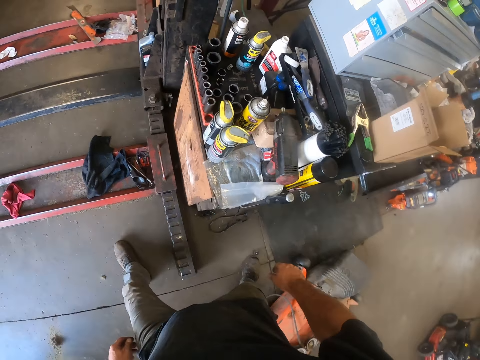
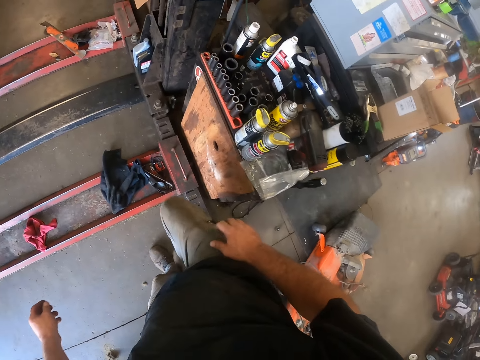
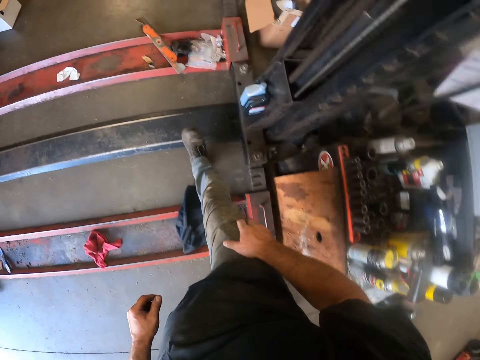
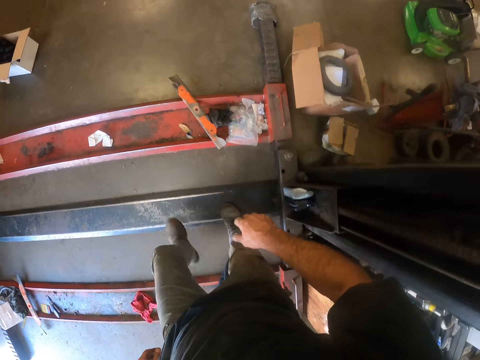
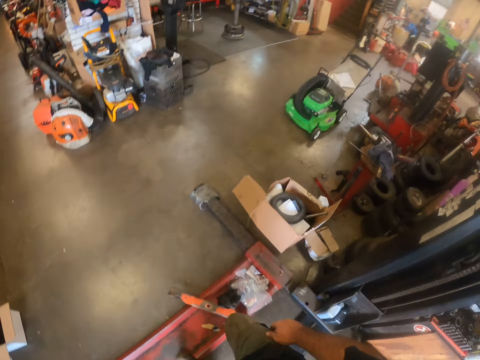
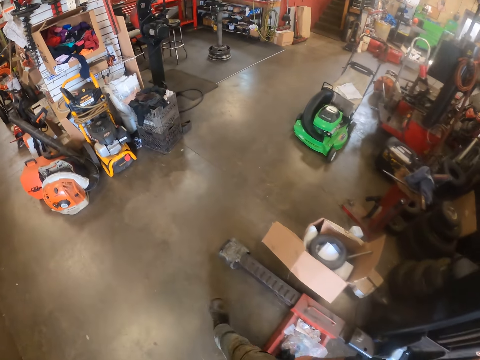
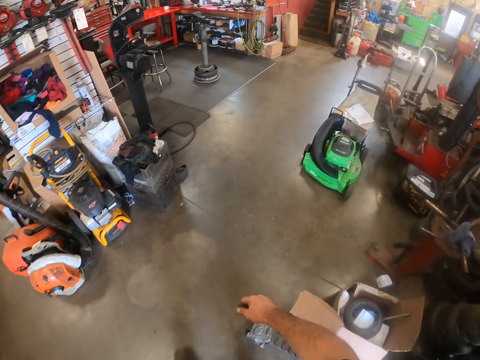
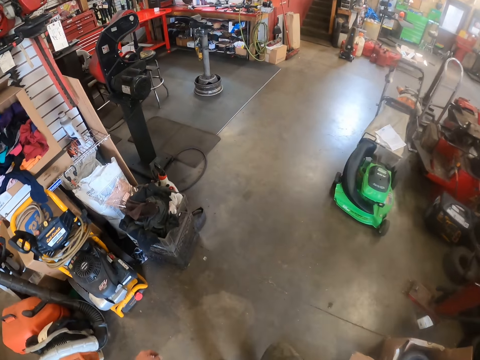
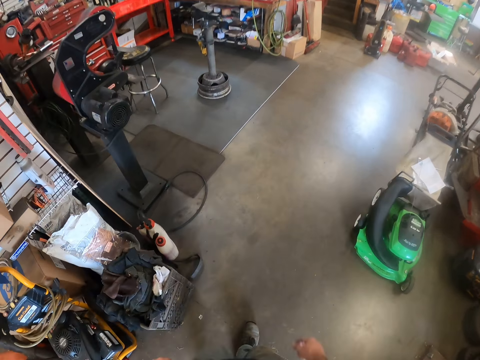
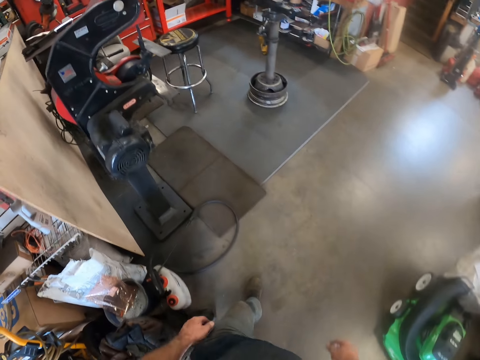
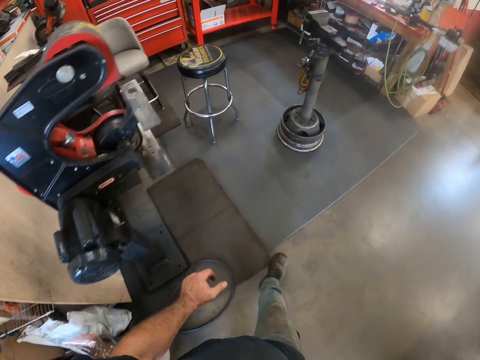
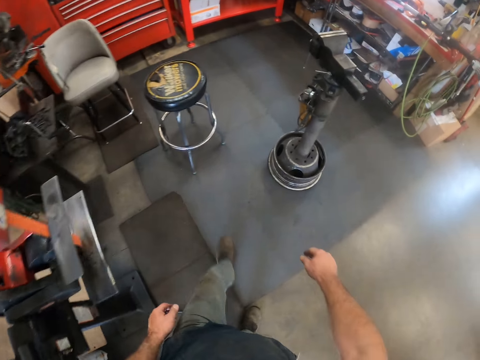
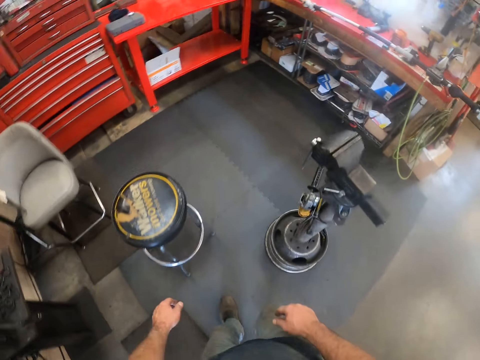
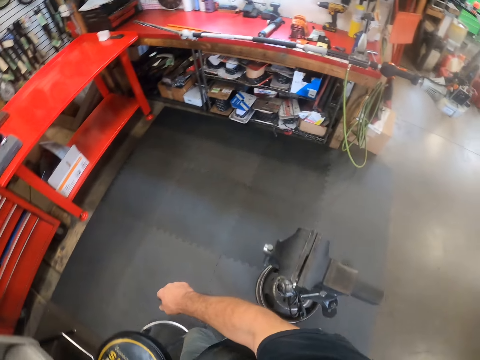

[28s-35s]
The camera wearer walks towards the table by the wall.

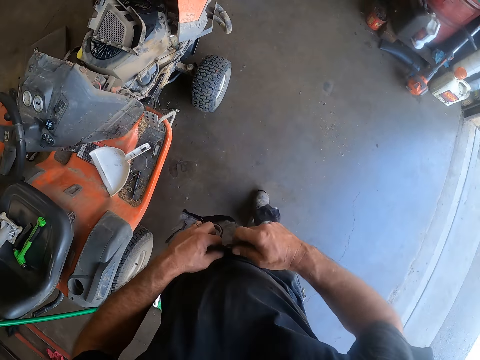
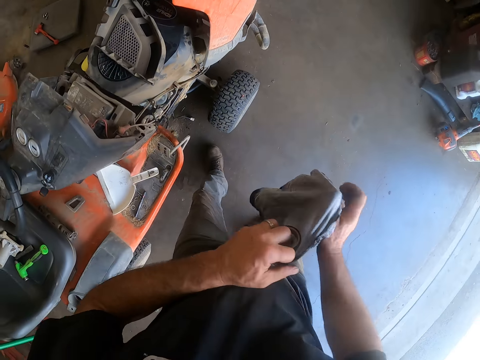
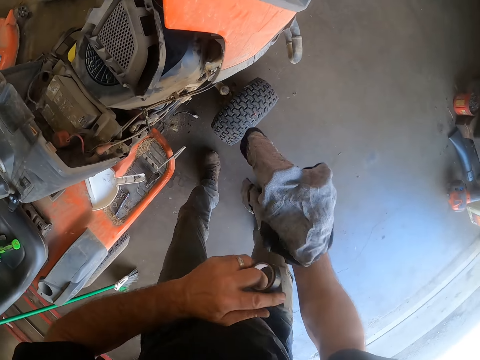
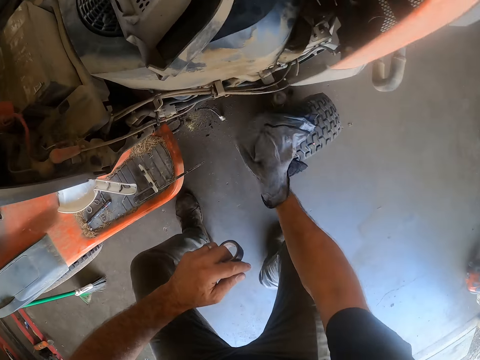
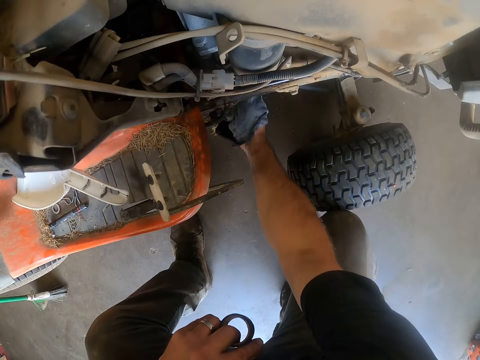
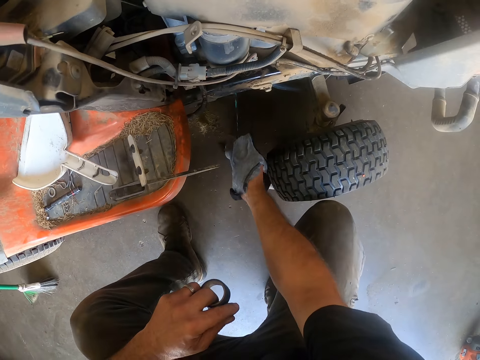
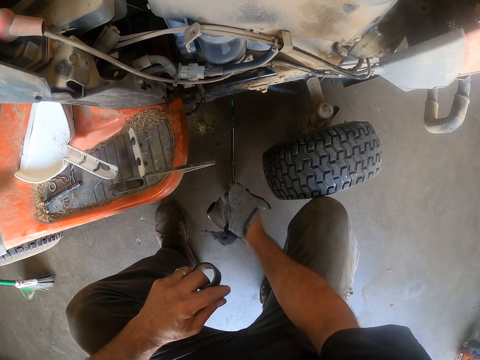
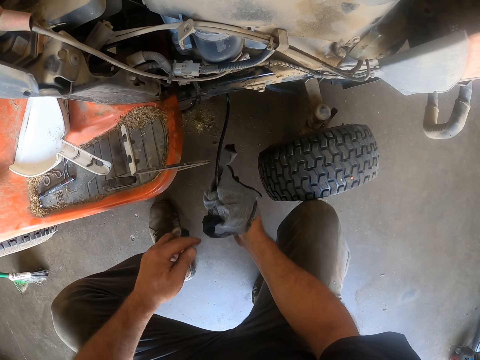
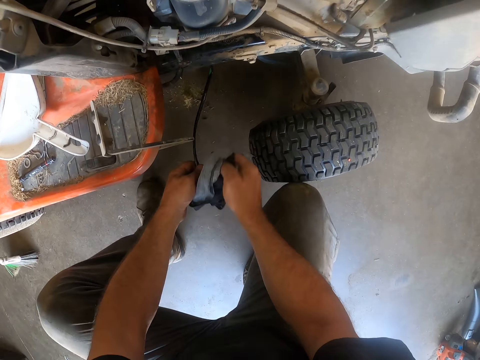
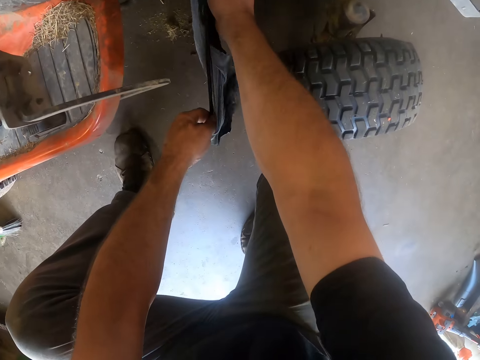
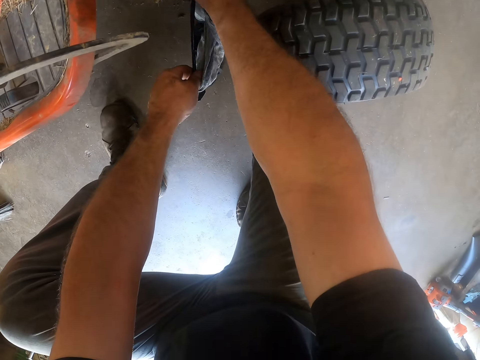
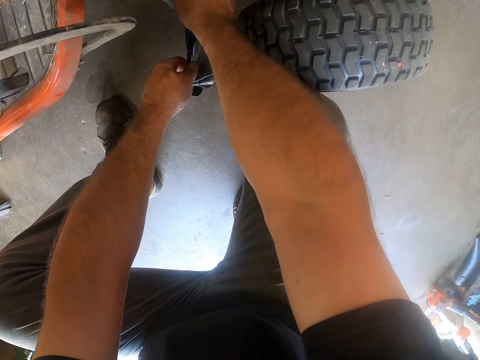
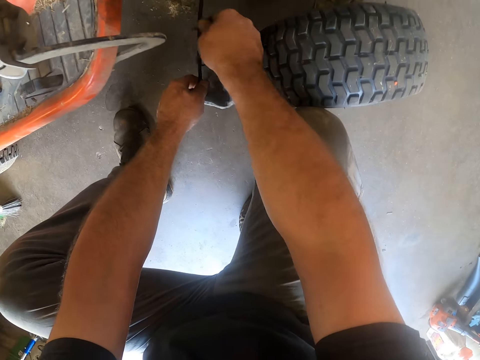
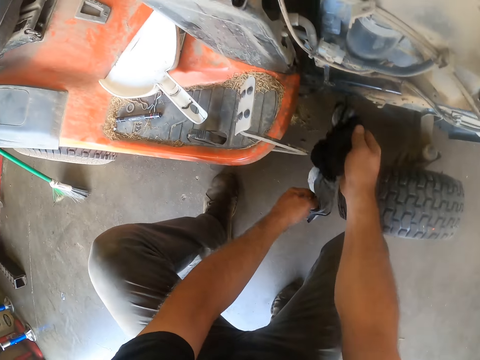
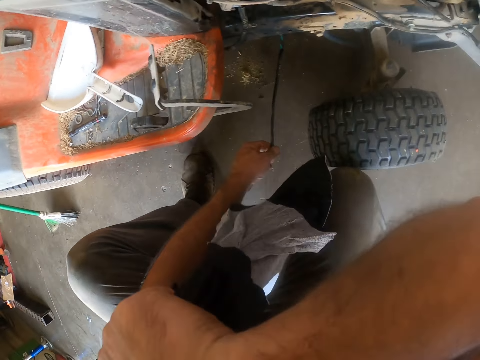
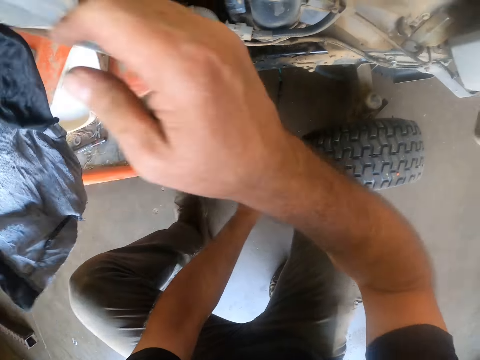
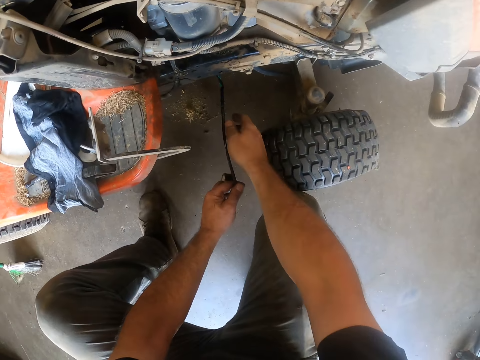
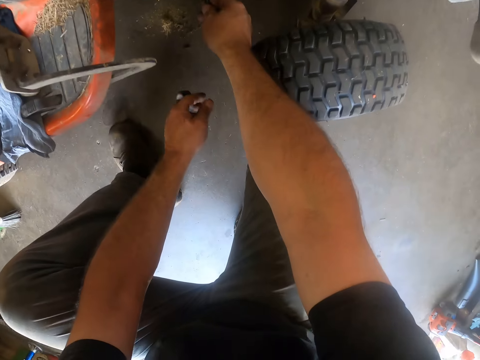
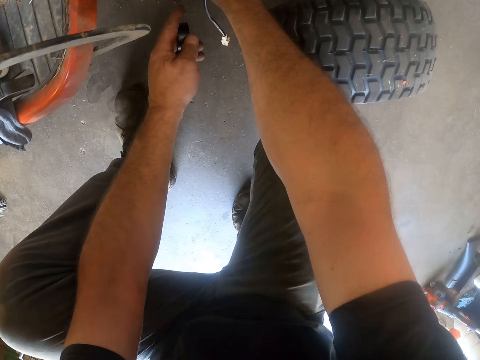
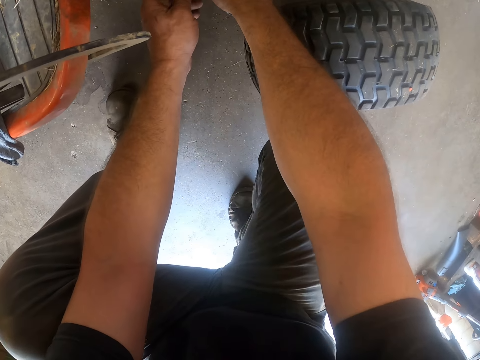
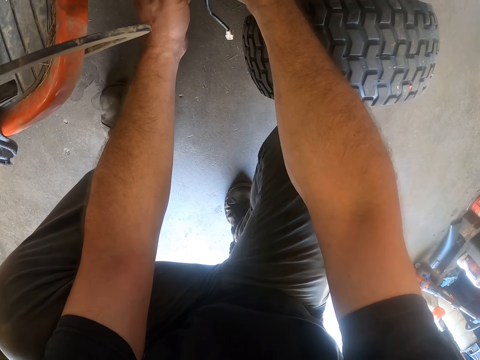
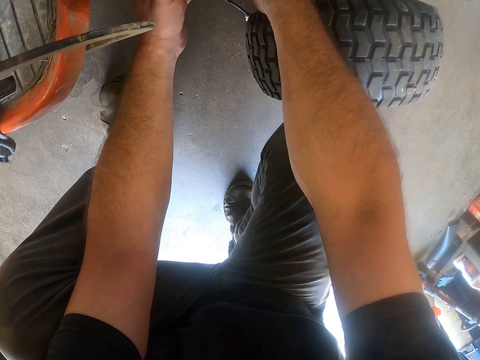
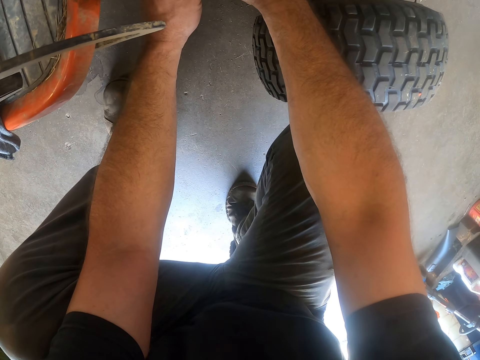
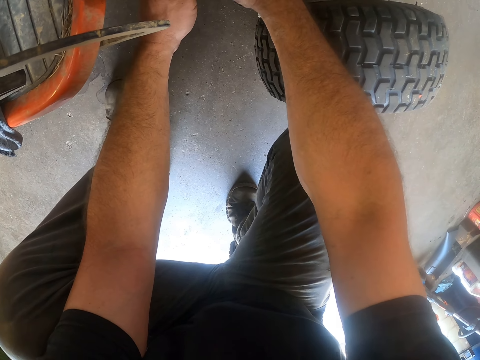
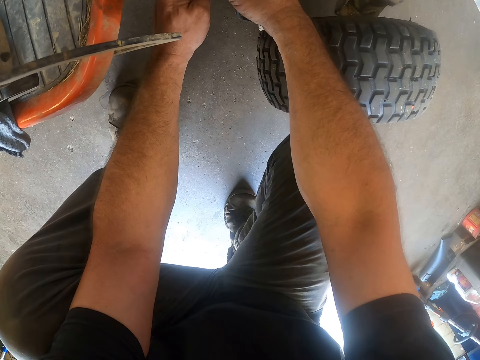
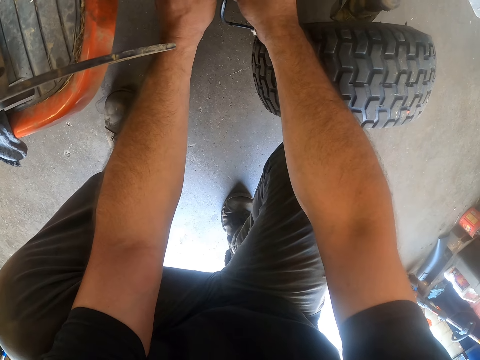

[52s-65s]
The camera wearer wipes a lawn mower cable with the piece of fabric or towel. He holds the fabric with his left hand. He wipes his face with his hand. He throws the towel on the mower. He seals the cable with the insulation tape.

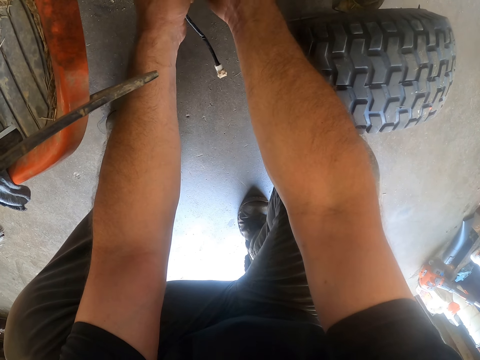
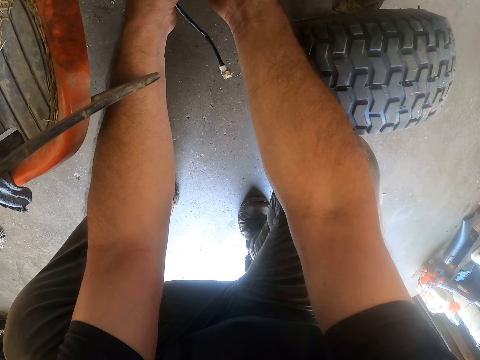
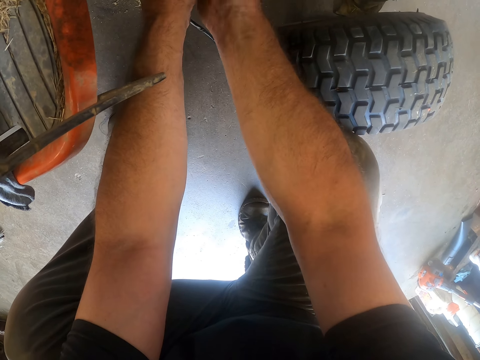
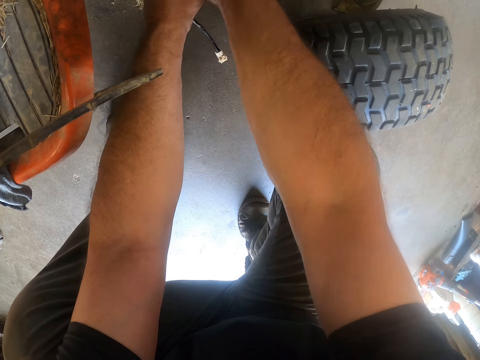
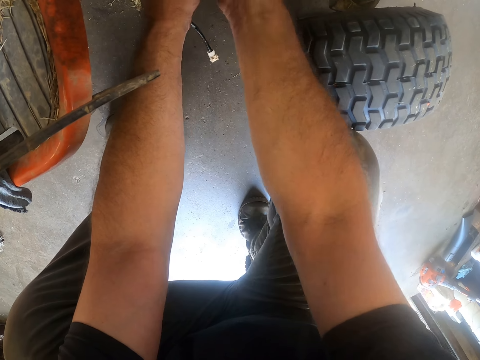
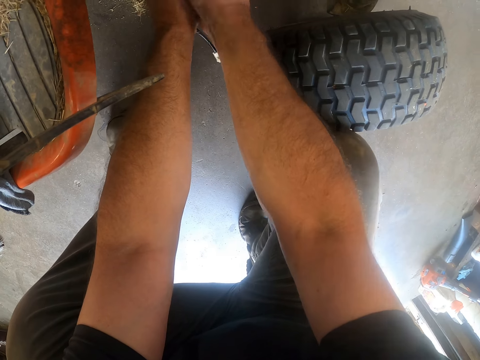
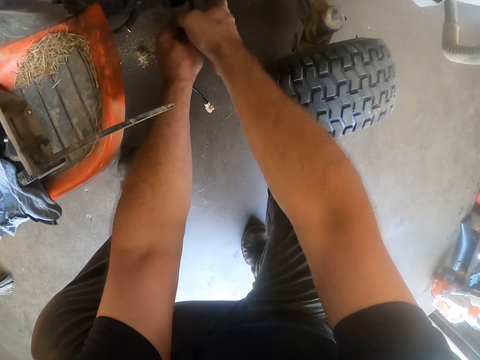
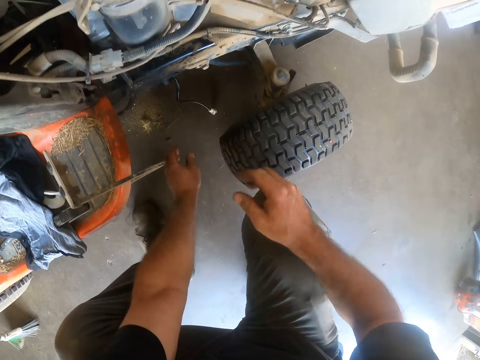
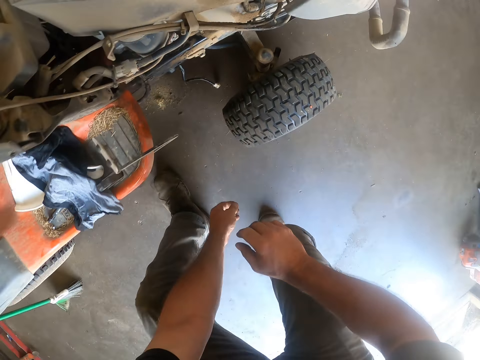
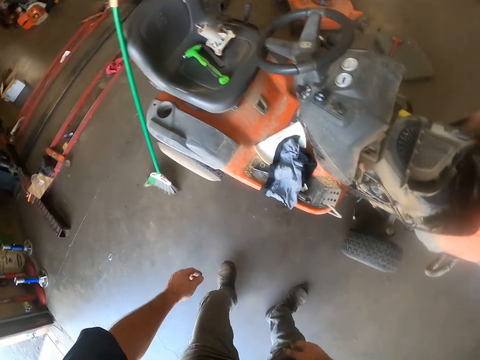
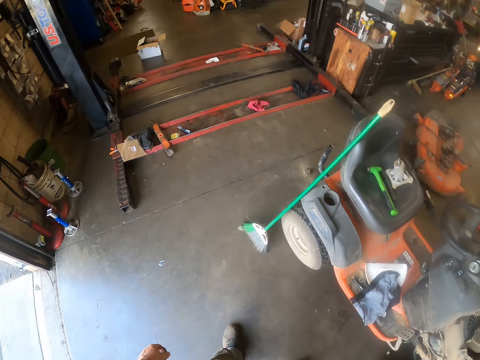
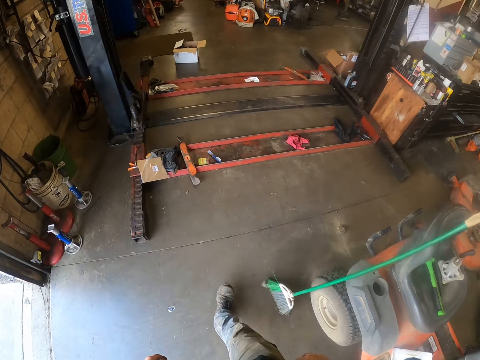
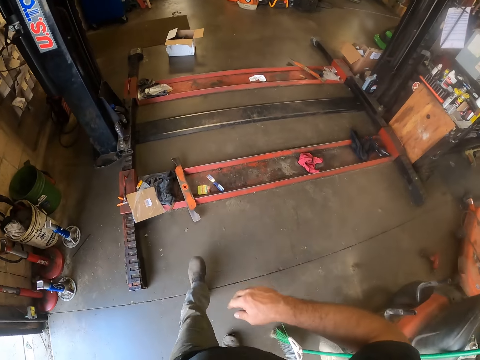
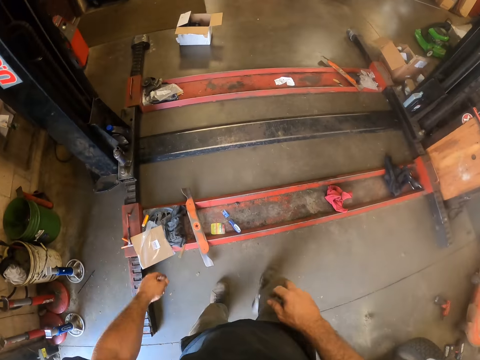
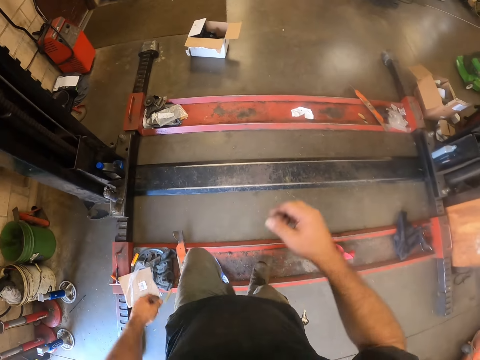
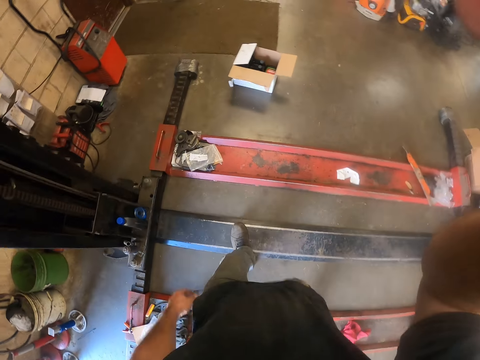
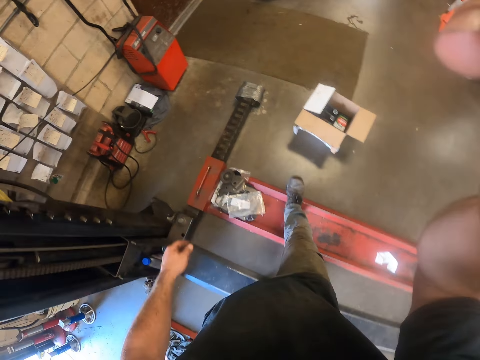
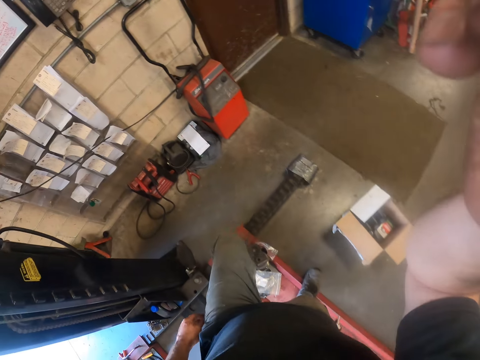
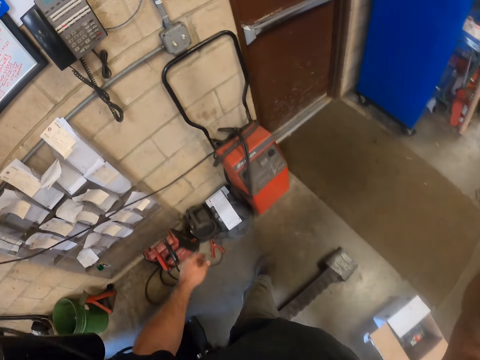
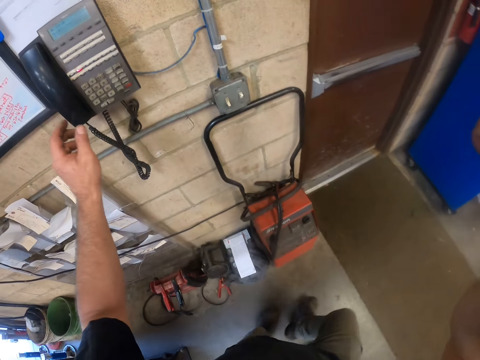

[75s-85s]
The camera wearer walks around the room. They walk towards the phone on the wall. They adjust the camera.
